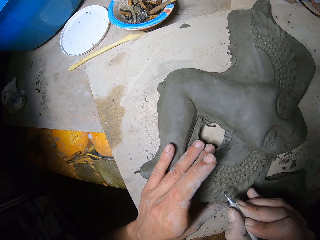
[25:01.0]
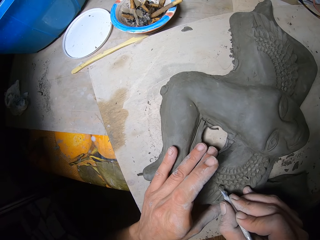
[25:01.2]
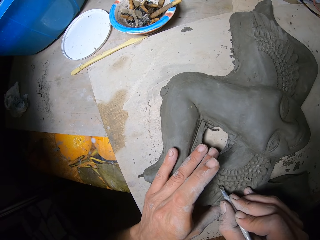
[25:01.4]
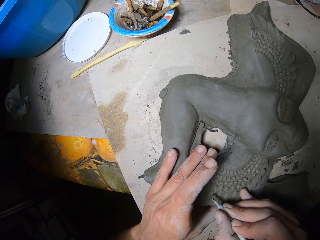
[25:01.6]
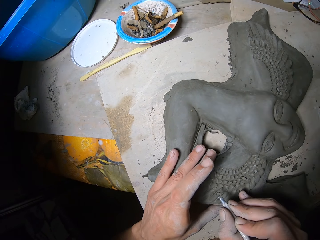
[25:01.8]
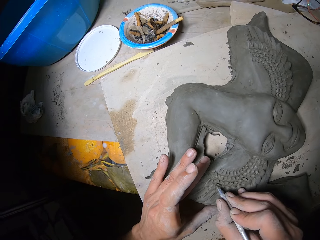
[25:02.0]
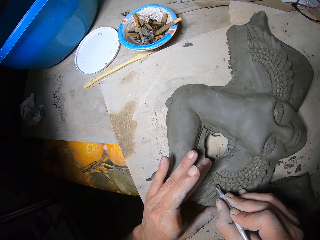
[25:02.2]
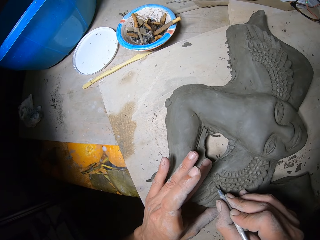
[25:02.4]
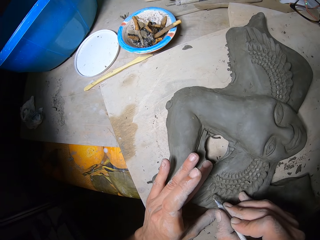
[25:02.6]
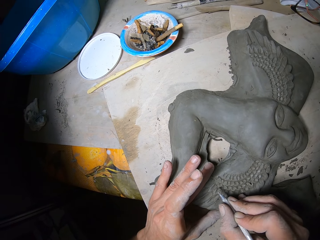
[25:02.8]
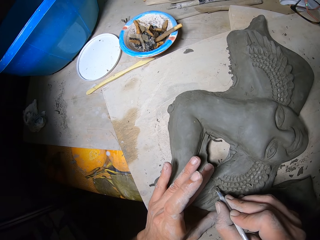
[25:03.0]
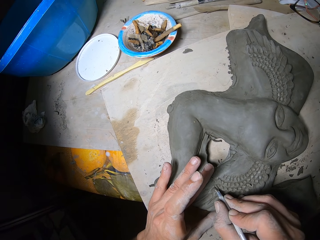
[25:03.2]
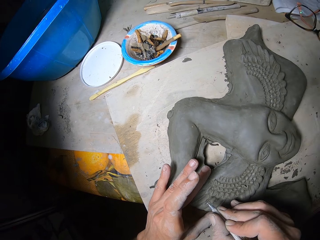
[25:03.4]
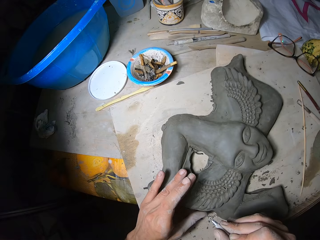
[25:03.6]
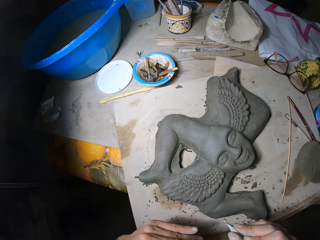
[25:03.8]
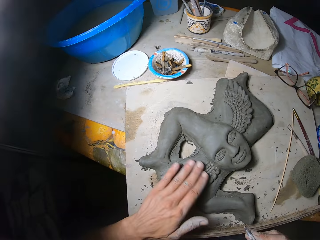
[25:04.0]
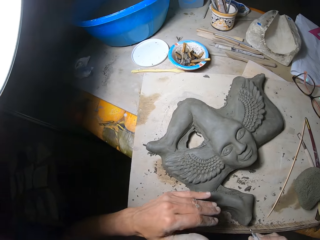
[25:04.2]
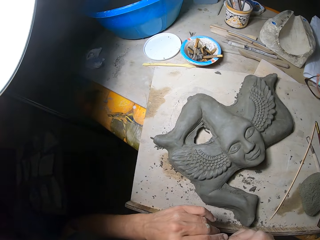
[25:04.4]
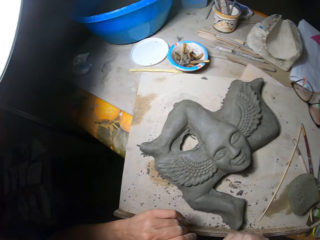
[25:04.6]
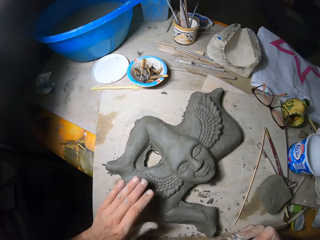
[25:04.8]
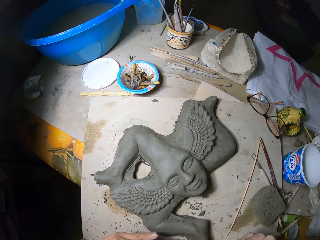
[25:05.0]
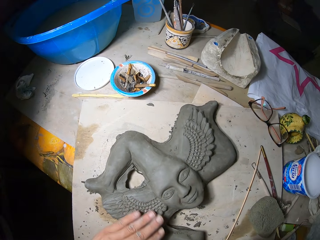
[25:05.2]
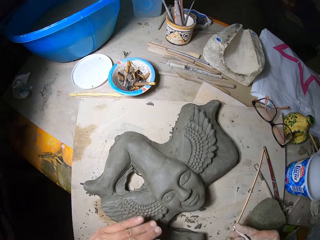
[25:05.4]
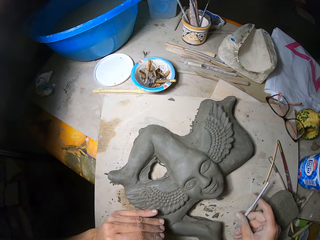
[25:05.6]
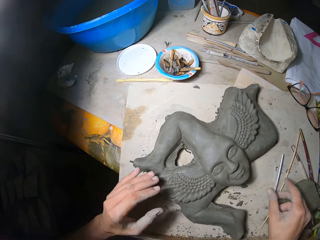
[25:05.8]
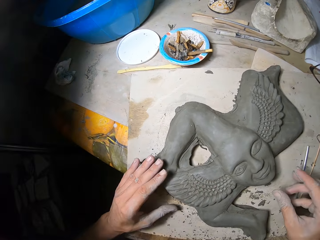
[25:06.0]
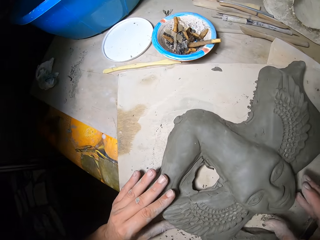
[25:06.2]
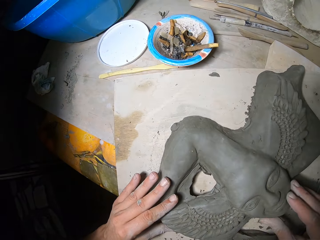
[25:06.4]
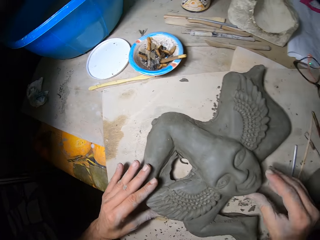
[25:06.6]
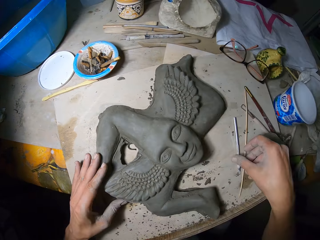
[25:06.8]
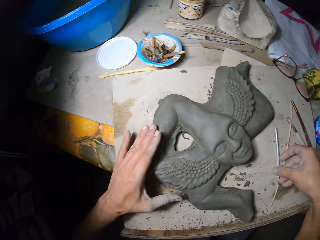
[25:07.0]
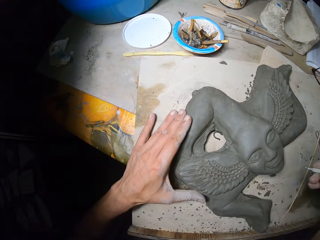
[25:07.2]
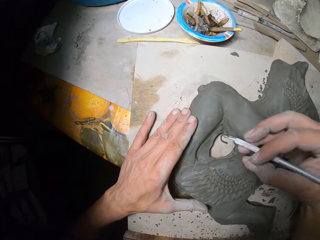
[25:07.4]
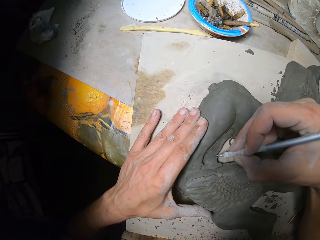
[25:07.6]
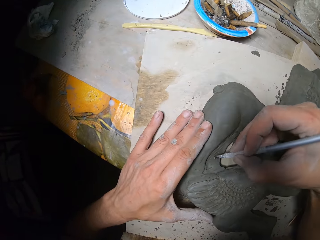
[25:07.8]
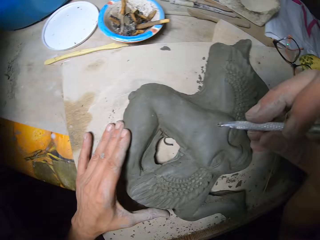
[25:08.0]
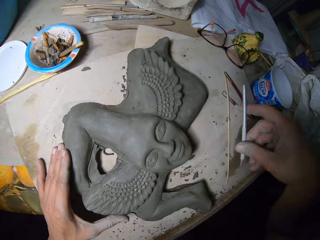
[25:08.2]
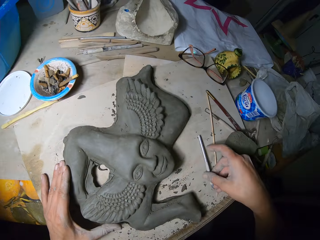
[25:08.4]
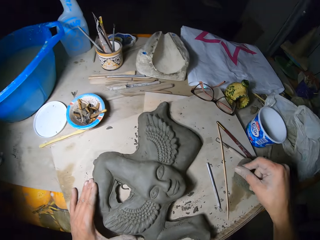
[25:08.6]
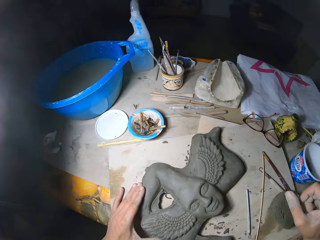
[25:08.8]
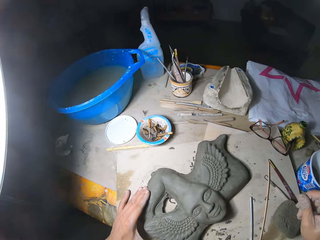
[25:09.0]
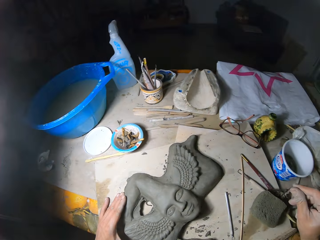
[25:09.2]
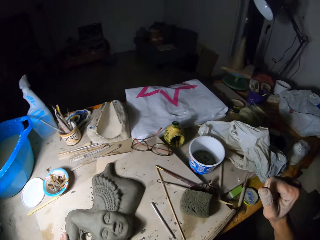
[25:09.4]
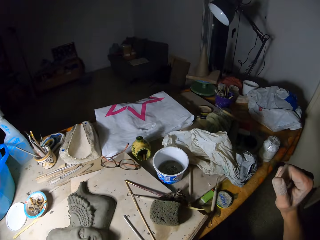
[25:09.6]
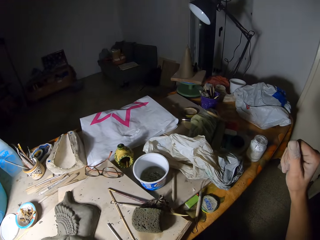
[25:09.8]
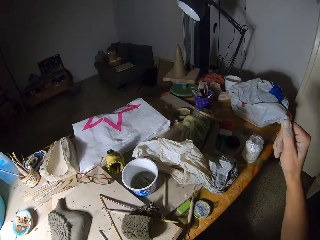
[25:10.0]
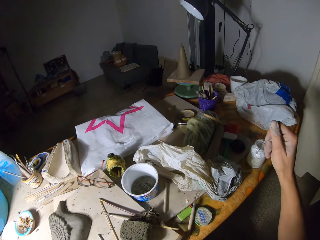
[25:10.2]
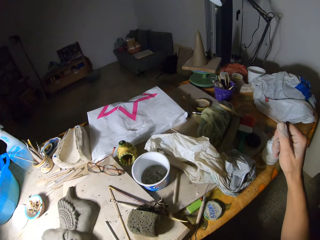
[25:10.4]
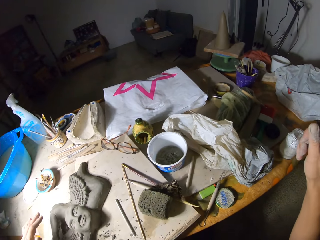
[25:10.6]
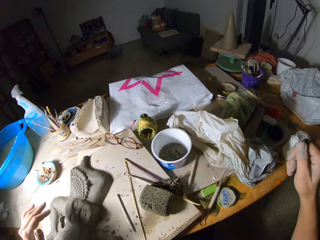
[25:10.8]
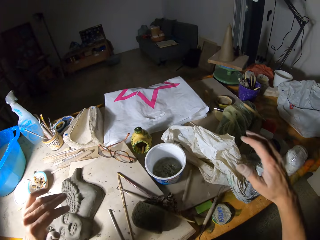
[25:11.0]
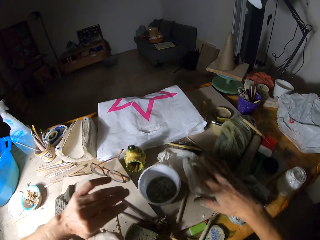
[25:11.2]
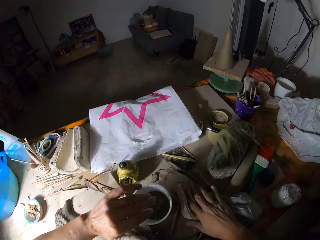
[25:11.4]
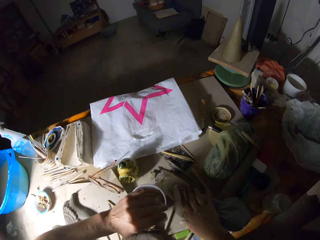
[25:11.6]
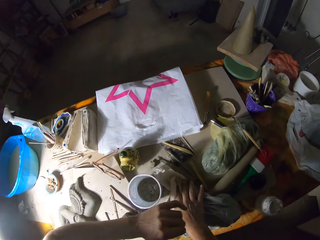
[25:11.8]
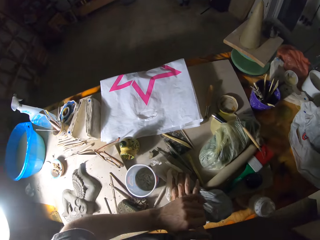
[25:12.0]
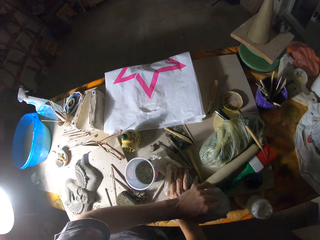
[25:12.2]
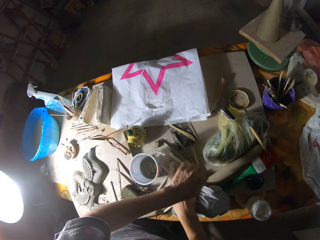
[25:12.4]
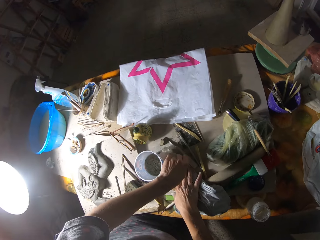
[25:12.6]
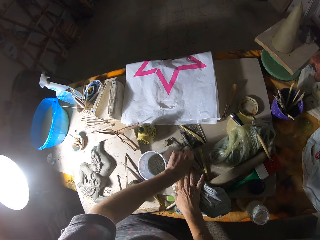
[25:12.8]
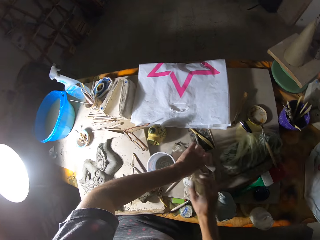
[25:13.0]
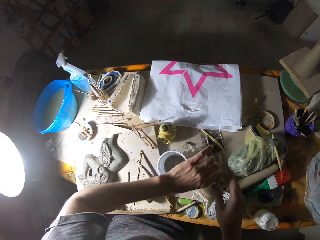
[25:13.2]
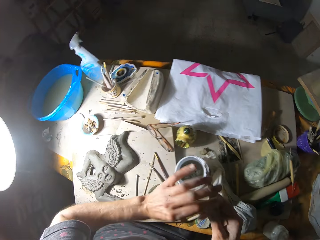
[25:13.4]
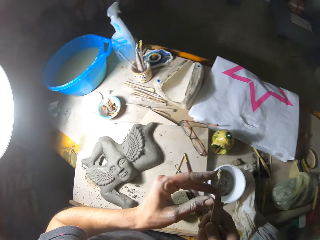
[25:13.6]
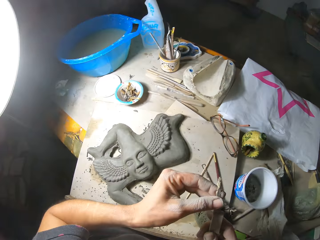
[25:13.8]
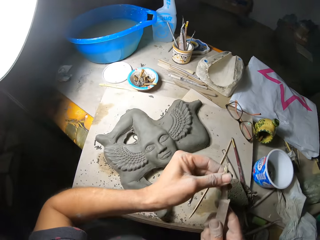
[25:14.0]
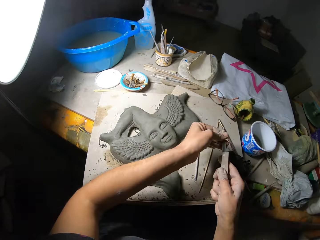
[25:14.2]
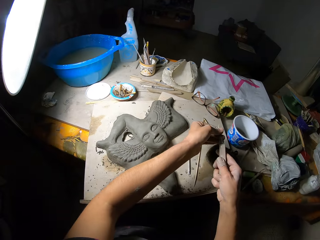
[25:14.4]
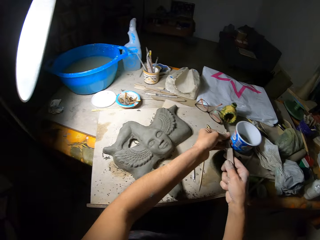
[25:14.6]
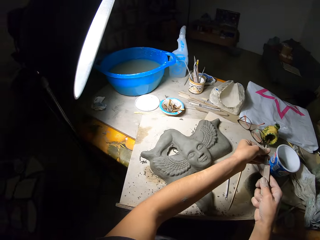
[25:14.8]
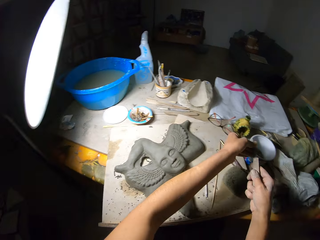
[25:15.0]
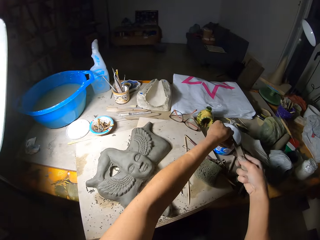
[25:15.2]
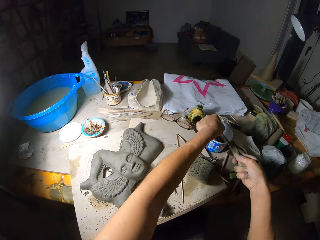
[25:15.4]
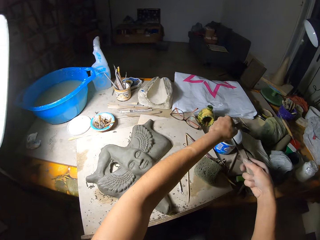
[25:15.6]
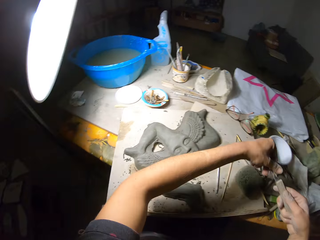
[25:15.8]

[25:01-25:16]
The camera wearer dusts plasticine debris off the sculpture with his left hand. He does it again. He drops the ribbon tool in his right hand on the table. He blows plasticine debris from the sculpture with air from his mouth. He picks up the ribbon tool with his right hand. He drops the ribbon tool in his right hand on the table. He moves the right hand. He places his right hand on a nylon. He stands up. He holds the paper. He picks up a sculpting knife from the table with his left hand. He passes the sculpting knife to his right hand. He dusts off the sculpting knife with his left hand.

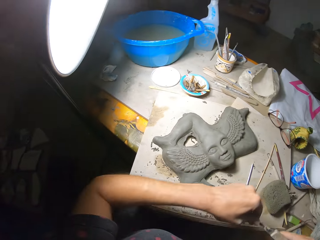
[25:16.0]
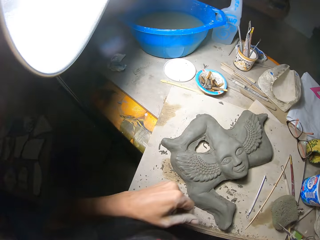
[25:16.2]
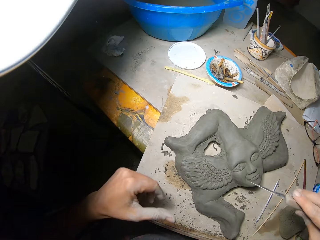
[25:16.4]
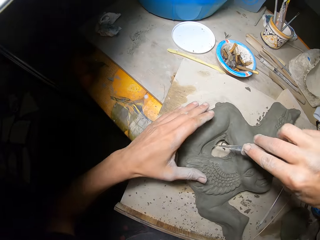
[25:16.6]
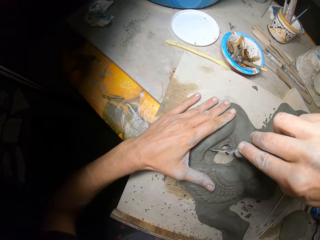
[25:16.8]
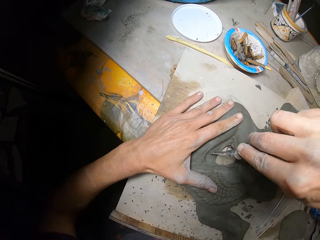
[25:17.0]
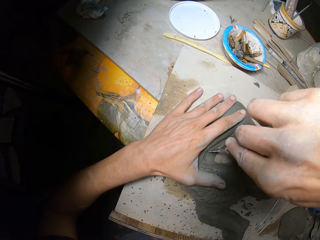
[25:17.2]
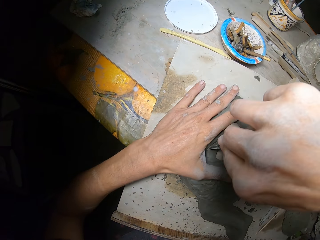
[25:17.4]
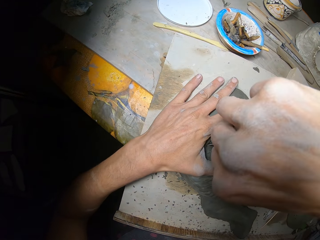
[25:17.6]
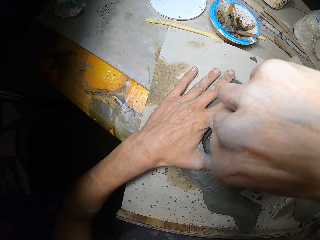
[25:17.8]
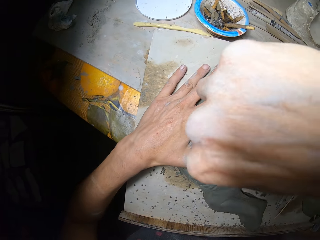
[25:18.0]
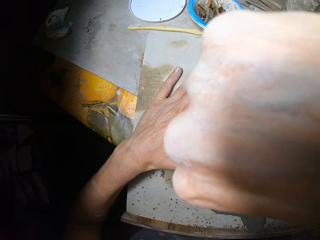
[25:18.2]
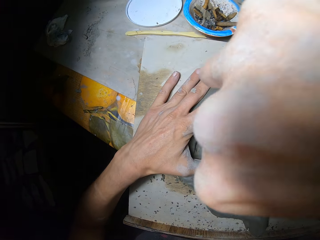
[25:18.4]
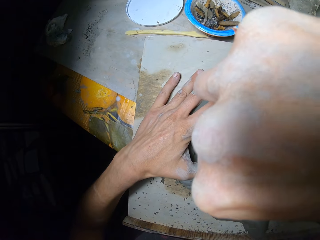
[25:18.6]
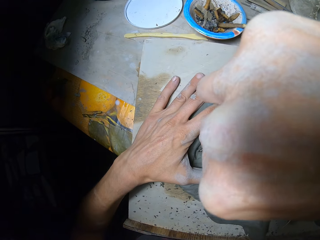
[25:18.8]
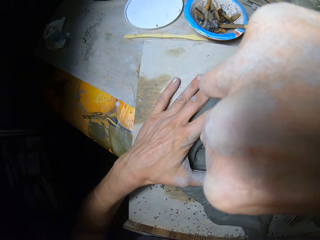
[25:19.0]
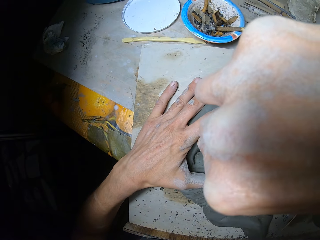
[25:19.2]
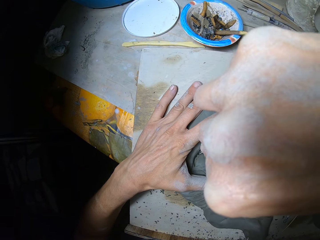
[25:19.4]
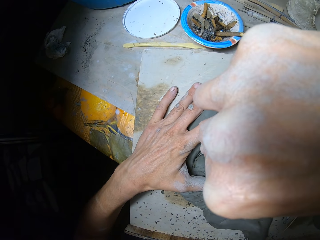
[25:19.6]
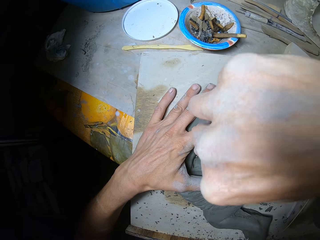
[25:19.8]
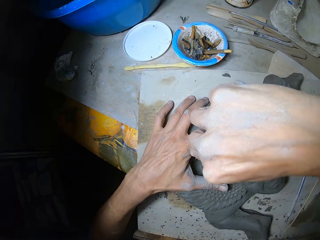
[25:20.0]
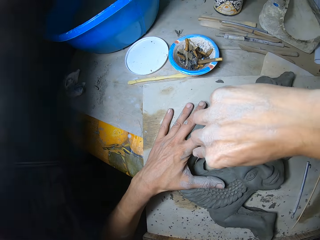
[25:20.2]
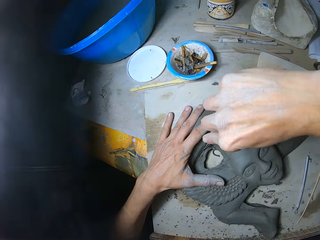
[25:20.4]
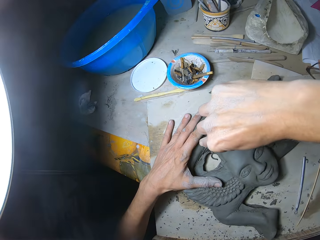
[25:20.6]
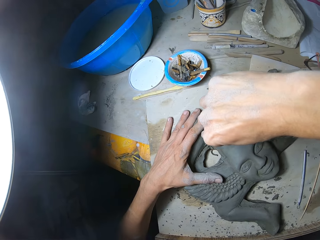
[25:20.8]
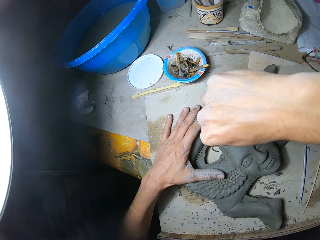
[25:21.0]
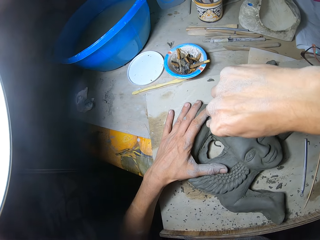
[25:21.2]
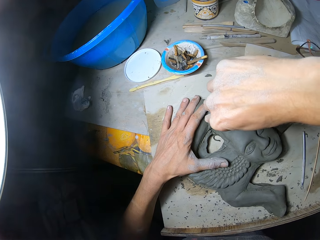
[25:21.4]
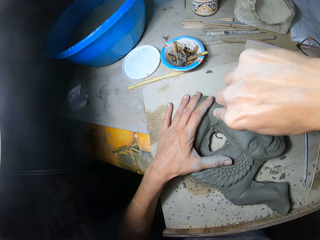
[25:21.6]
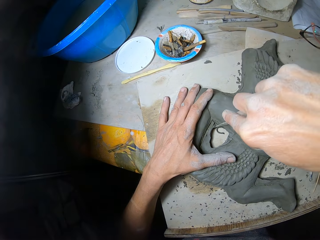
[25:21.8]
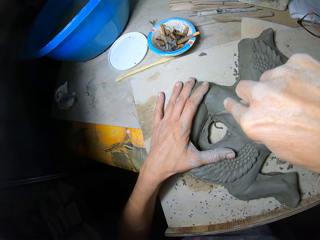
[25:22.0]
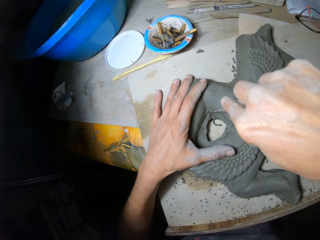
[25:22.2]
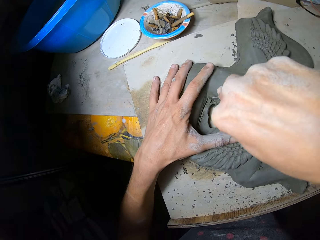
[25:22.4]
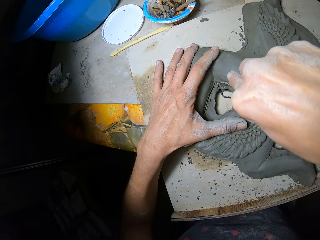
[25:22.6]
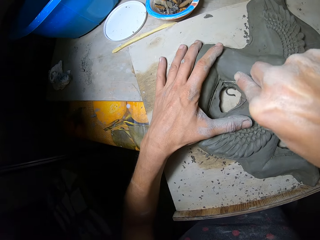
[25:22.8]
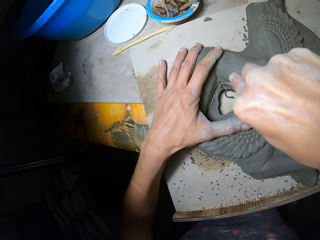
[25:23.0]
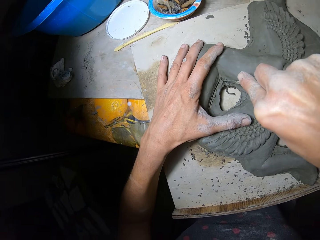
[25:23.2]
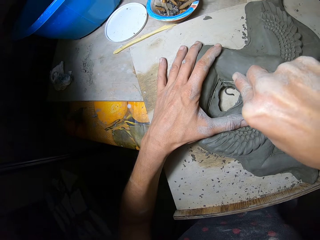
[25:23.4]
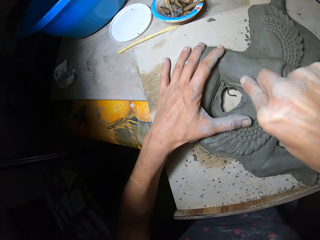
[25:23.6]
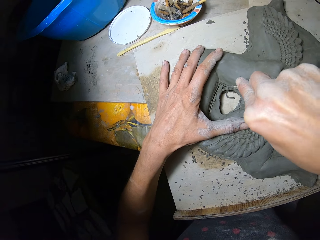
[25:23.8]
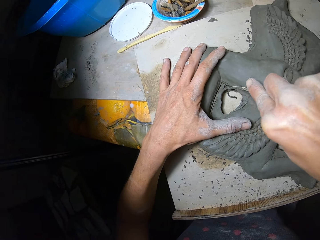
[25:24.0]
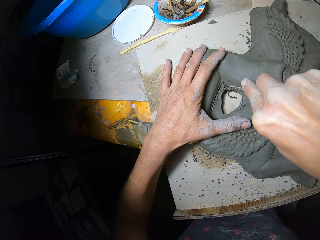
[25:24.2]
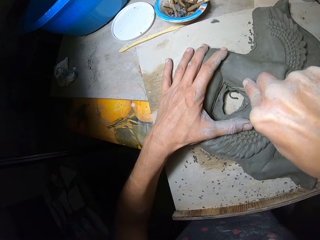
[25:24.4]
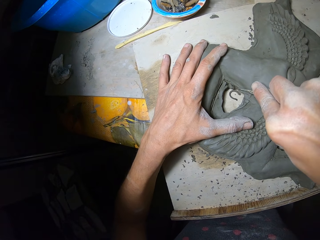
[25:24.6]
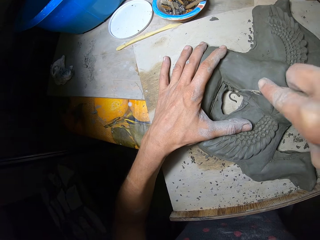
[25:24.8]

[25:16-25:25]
The camera wearer carves the sculpture with the sculpting knife in his right hand.
